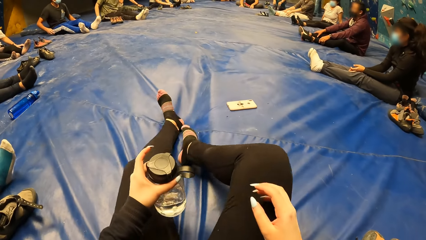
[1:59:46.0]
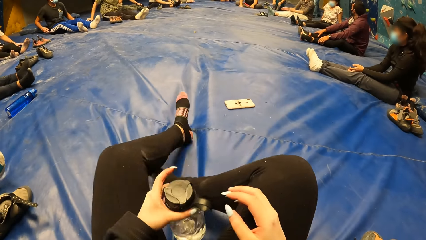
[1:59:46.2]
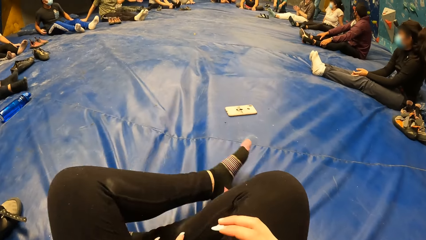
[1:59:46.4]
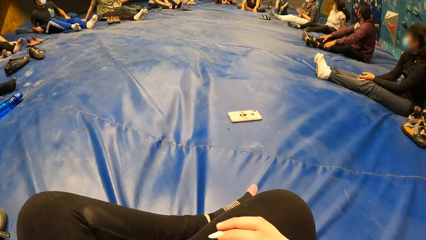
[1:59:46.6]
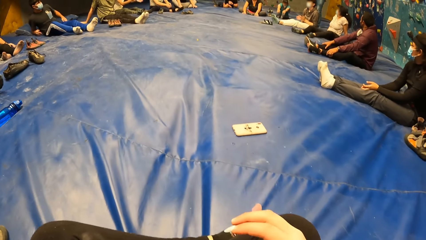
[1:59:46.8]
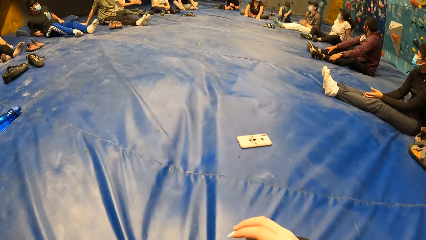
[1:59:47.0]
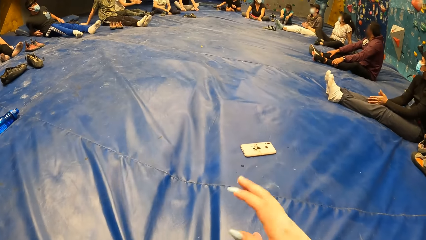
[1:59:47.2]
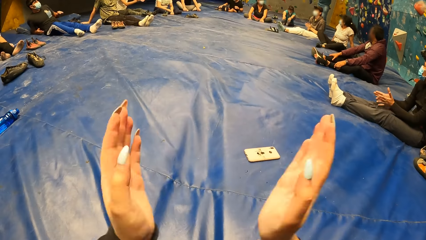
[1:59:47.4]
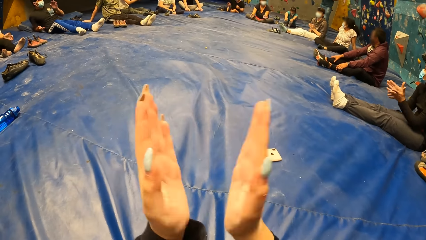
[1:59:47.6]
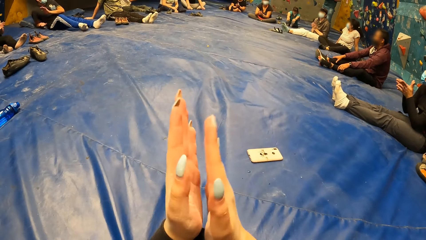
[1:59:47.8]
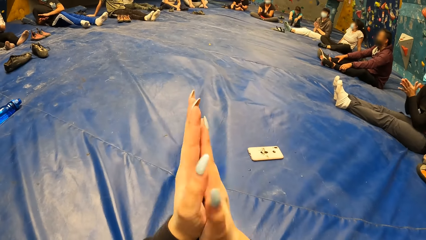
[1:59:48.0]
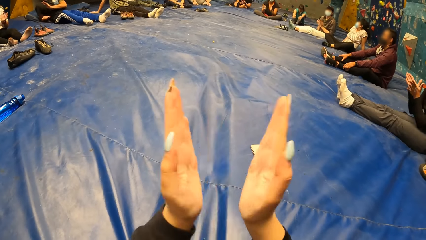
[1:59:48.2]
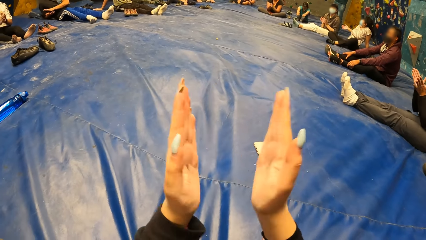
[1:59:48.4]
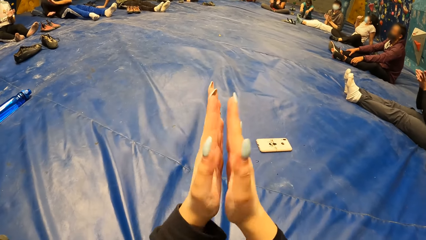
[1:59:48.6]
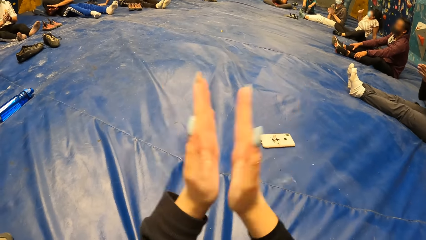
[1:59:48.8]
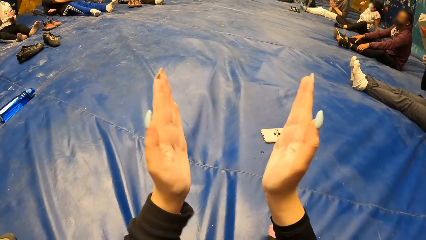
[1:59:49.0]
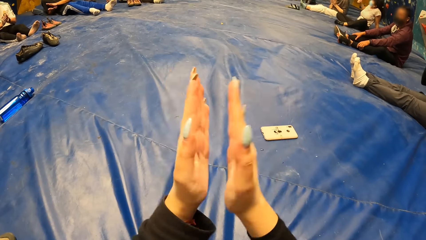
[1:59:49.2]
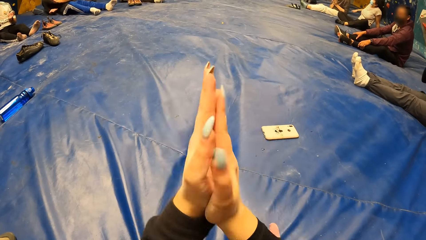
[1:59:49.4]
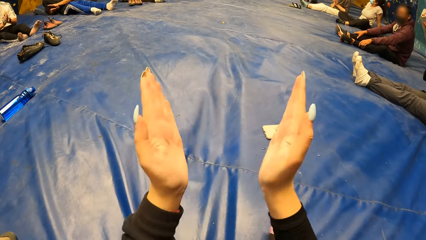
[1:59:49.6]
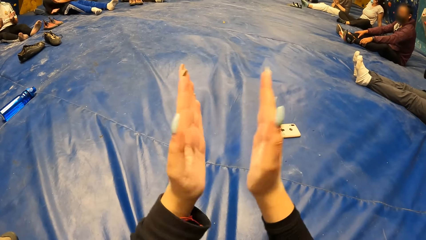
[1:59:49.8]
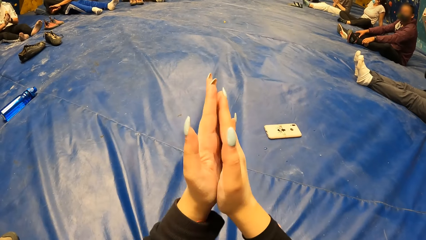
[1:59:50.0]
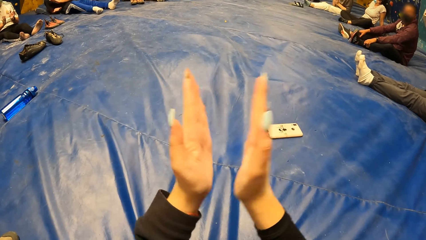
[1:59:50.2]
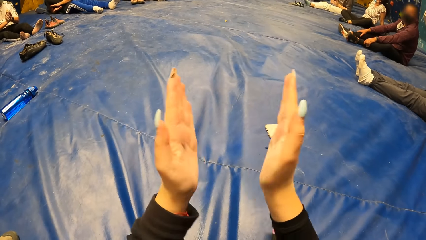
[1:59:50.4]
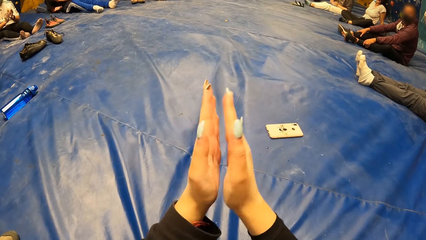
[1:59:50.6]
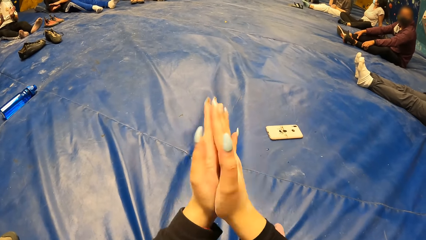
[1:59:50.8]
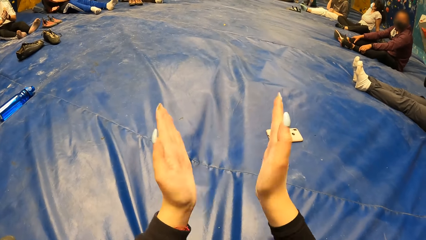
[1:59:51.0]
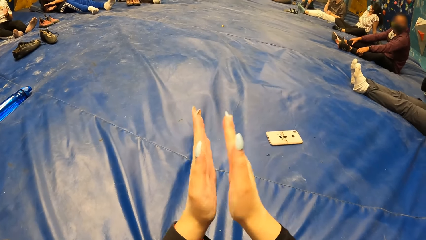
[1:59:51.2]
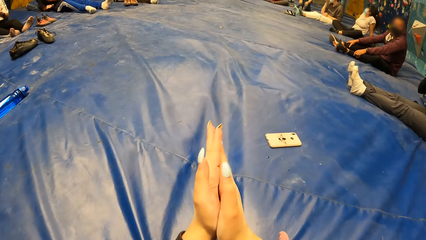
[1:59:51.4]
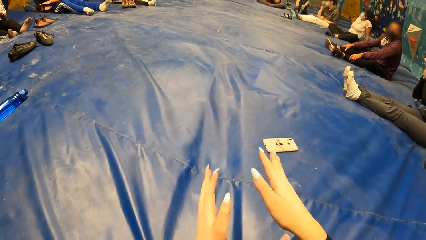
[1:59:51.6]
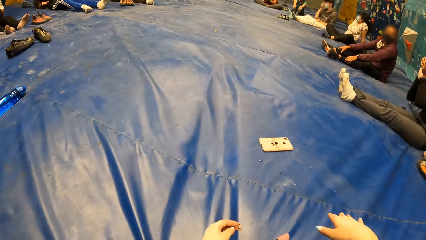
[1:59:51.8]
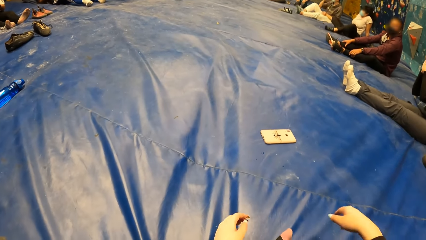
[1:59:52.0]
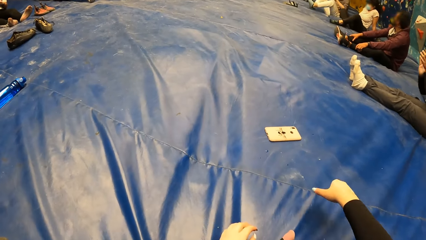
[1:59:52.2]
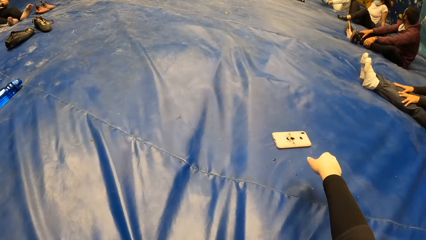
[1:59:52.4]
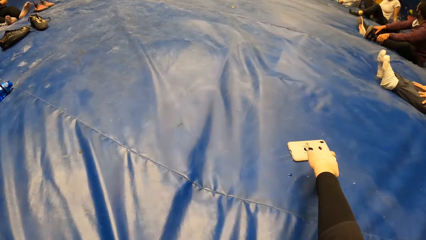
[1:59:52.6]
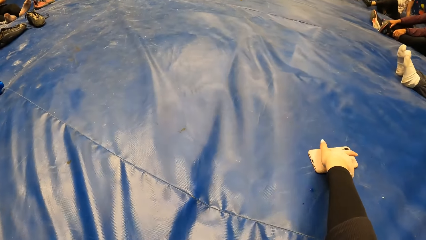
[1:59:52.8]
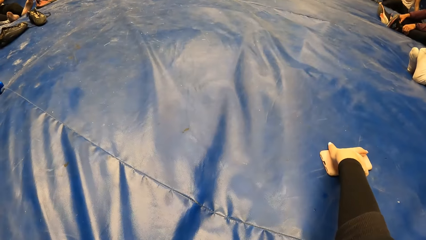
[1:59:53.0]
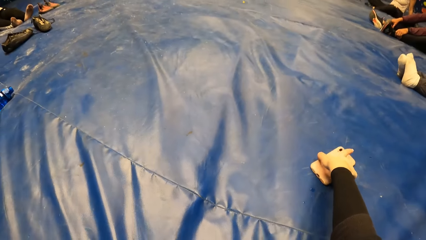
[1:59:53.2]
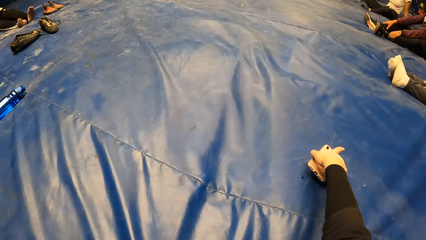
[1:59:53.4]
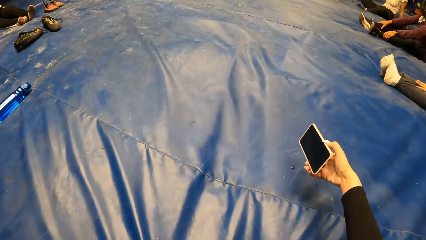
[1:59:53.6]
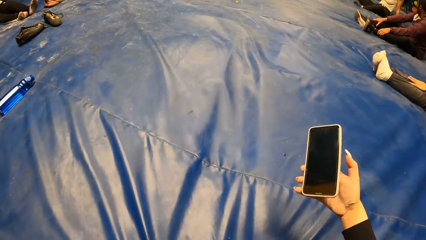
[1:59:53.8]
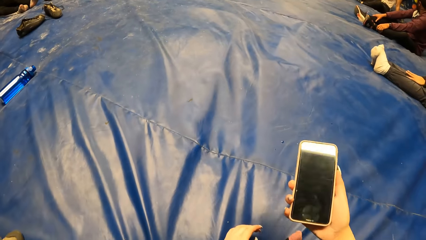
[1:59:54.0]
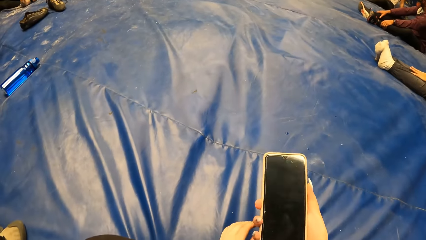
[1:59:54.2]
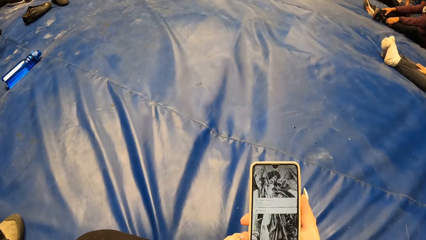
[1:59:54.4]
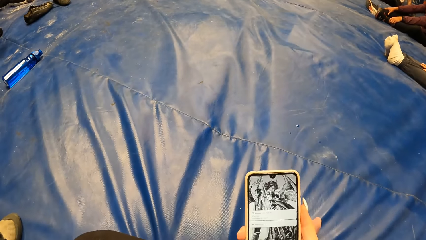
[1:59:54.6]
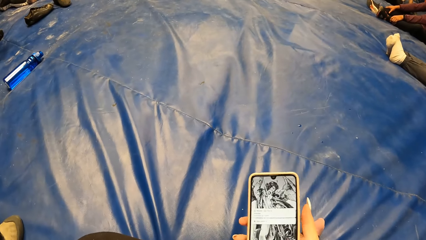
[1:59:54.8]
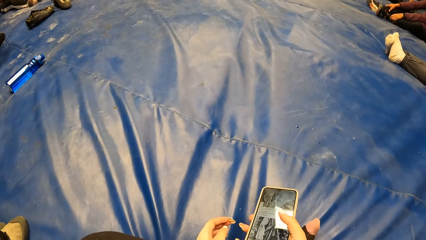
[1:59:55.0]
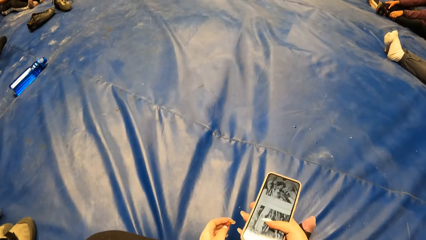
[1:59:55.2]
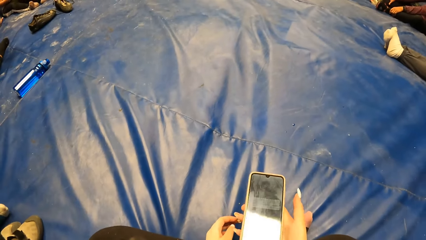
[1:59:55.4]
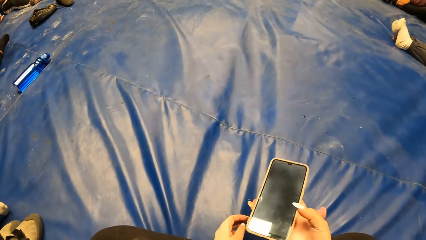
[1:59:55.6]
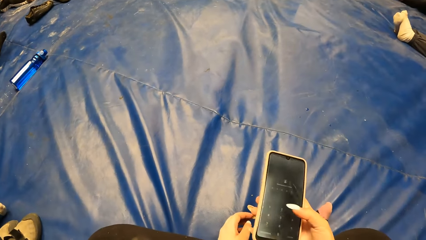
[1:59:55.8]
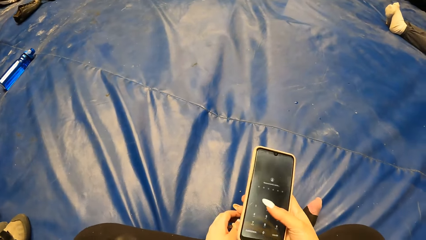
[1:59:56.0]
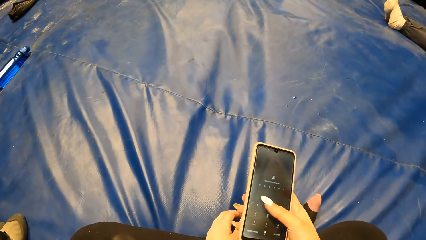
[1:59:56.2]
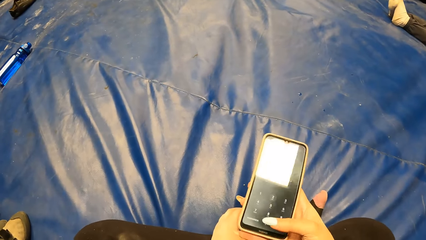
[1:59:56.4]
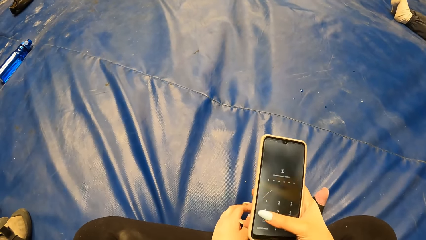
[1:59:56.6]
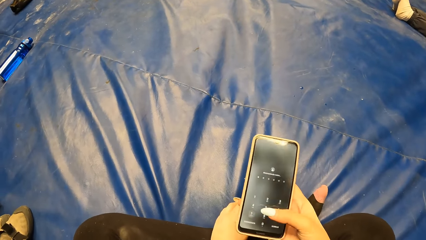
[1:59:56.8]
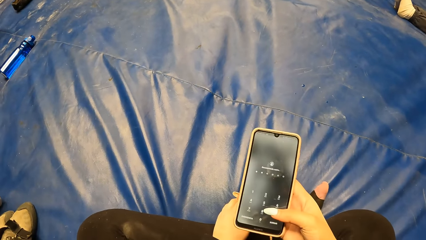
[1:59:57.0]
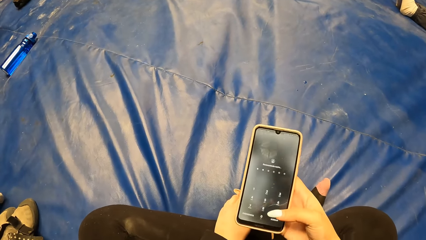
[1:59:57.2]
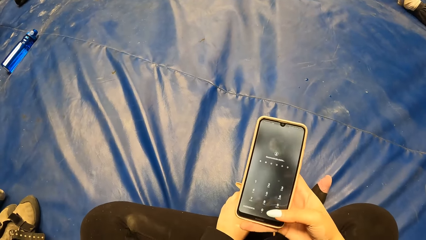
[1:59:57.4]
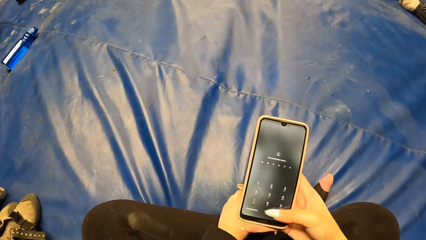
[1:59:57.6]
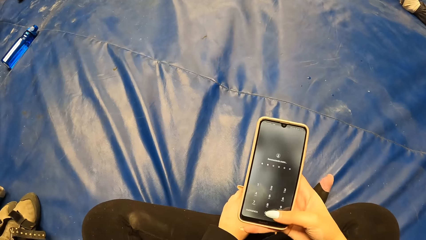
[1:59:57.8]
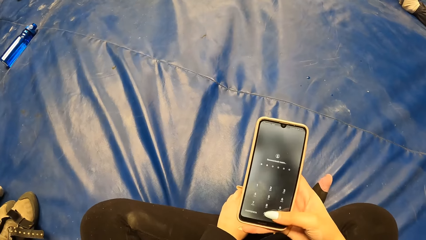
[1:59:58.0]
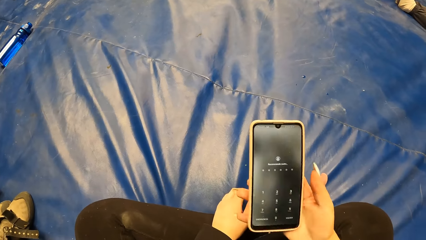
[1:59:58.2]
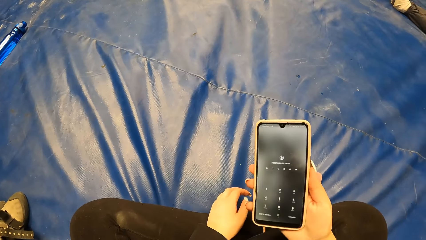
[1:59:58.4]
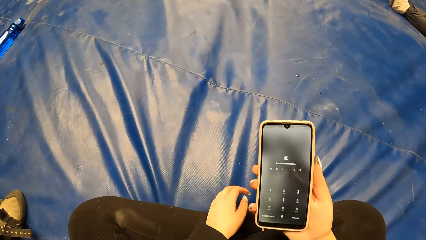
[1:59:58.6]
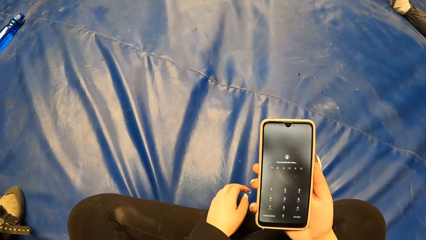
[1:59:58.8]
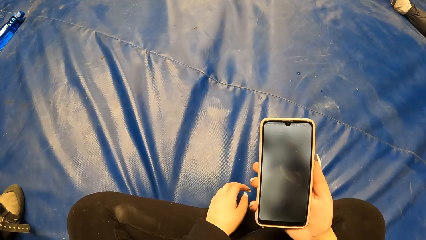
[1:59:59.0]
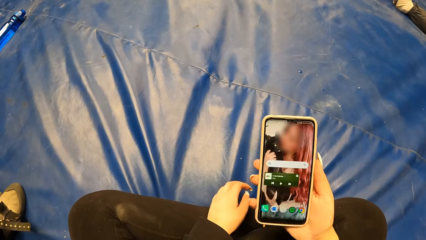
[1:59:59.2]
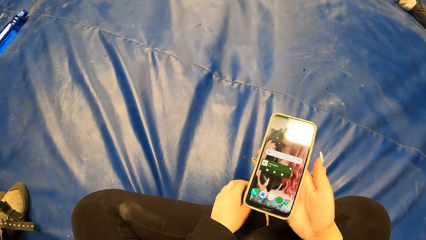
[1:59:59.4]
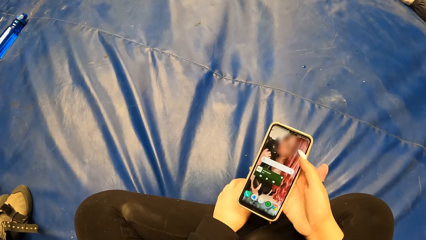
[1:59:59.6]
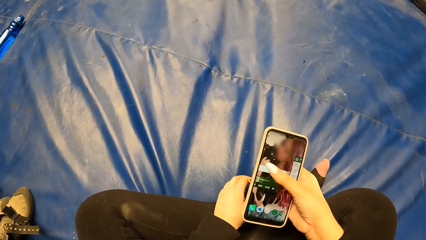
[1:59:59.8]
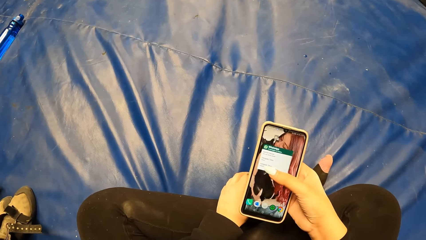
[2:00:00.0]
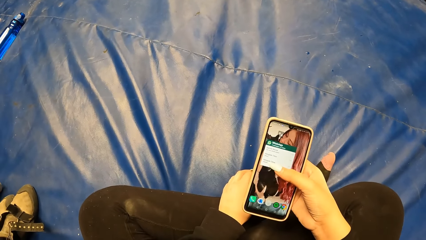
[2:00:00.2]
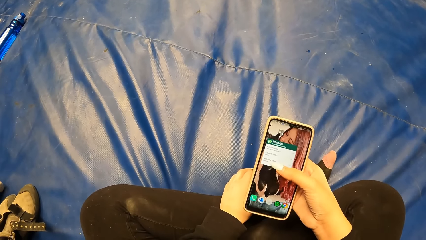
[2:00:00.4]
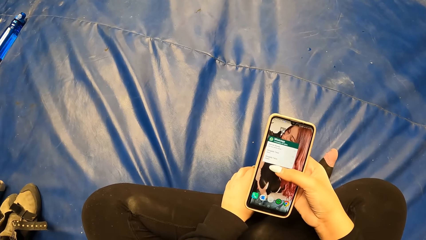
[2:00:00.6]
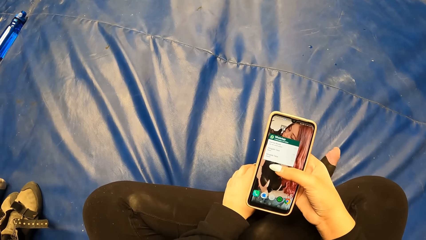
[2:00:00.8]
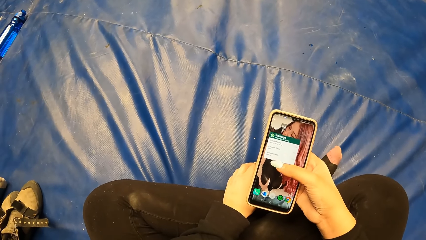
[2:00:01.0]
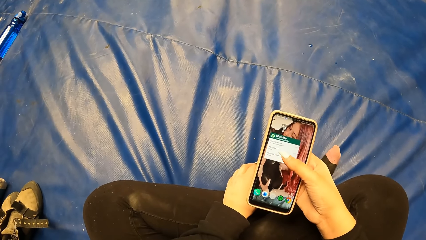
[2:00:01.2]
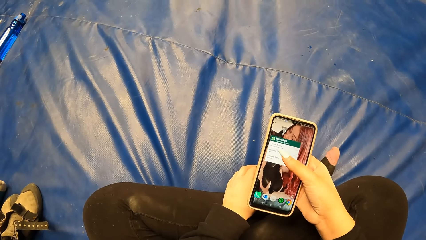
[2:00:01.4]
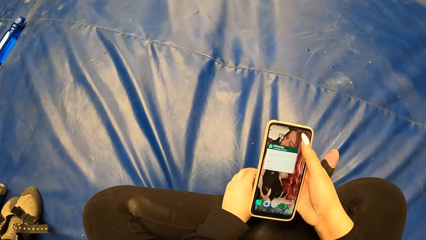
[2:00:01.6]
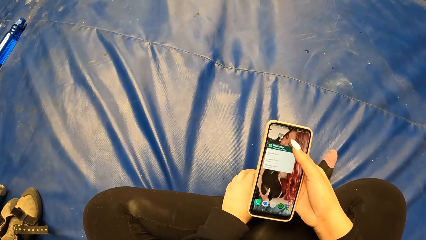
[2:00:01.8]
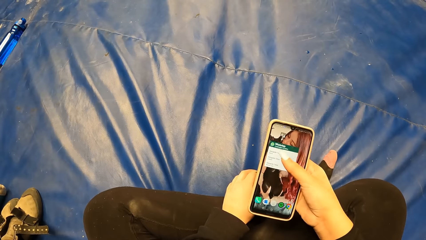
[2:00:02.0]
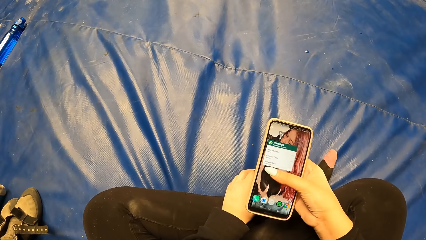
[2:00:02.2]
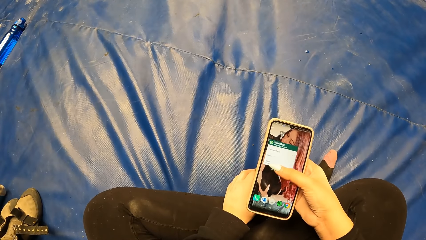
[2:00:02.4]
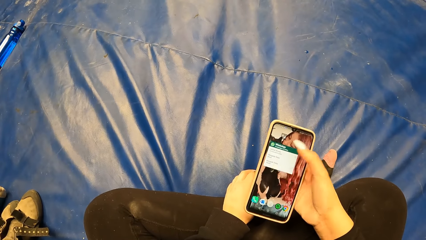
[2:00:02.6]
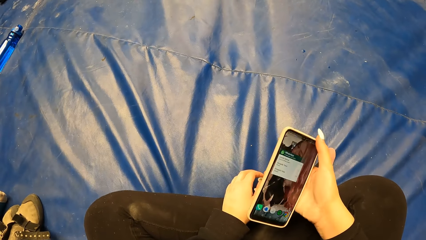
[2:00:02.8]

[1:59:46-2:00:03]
The camera wearer sits cross-legged on the crash pad. She moves her legs. She claps her hands. A lady claps her hands. The camera wearer picks up a phone from the crash pad with her right hand. She stares at the phone. She operates her phone. She presses the phone. She scrolls the phone. She presses the phone. She stares at the phone. She scrolls the phone.
